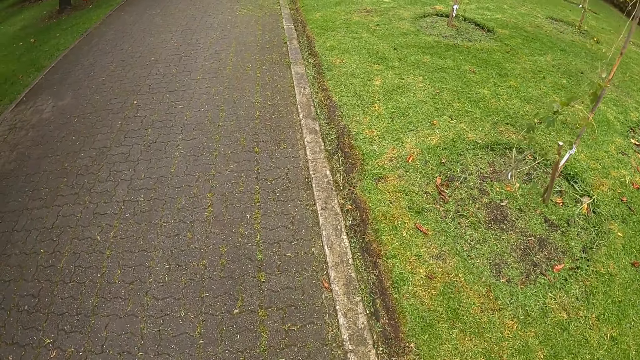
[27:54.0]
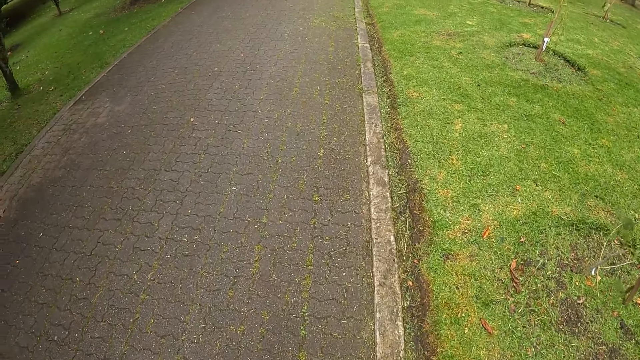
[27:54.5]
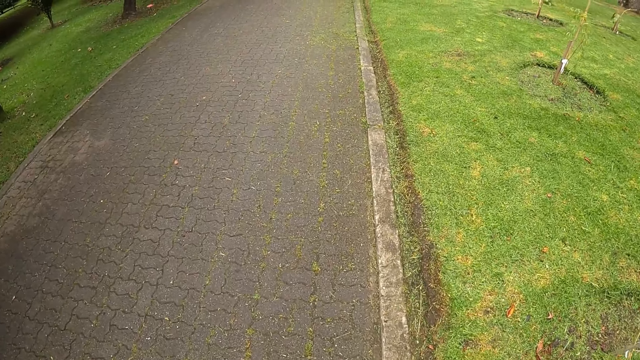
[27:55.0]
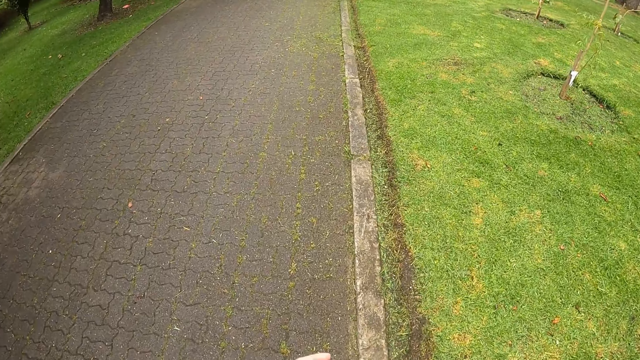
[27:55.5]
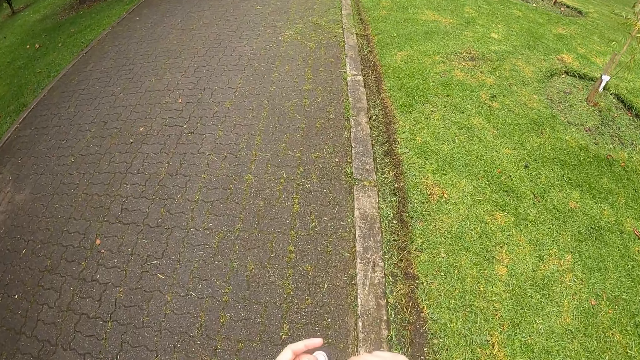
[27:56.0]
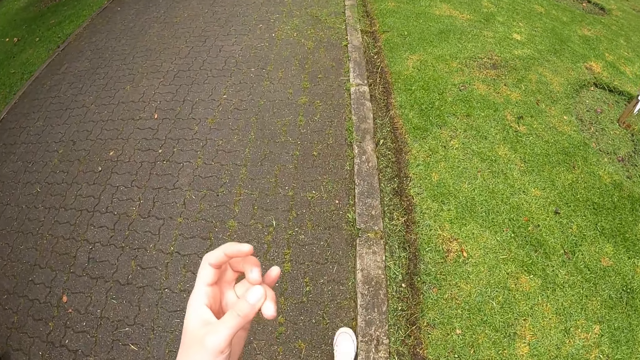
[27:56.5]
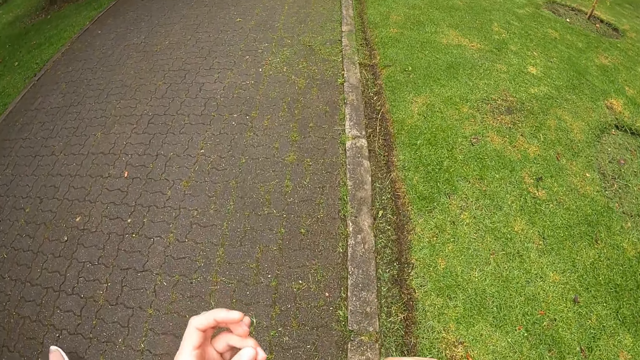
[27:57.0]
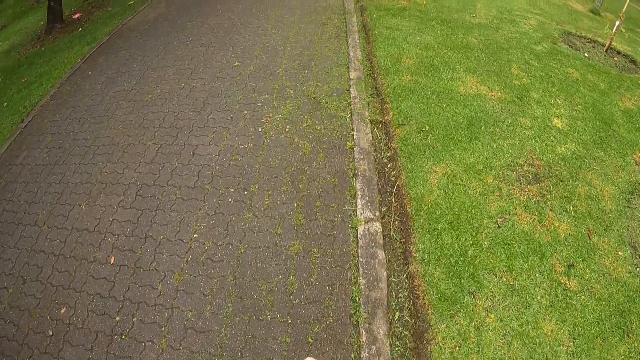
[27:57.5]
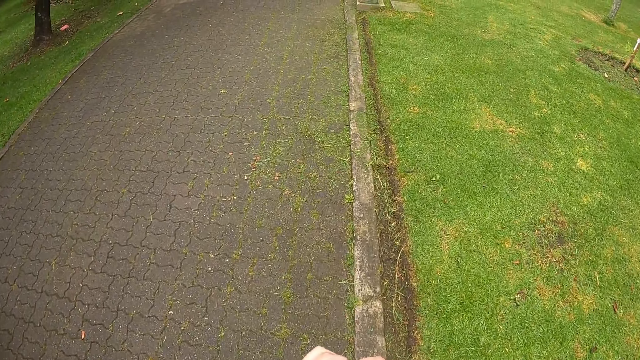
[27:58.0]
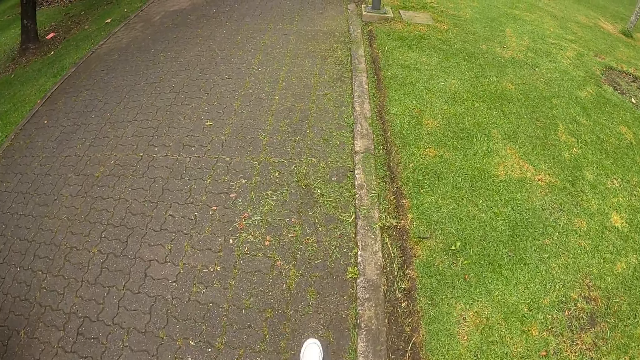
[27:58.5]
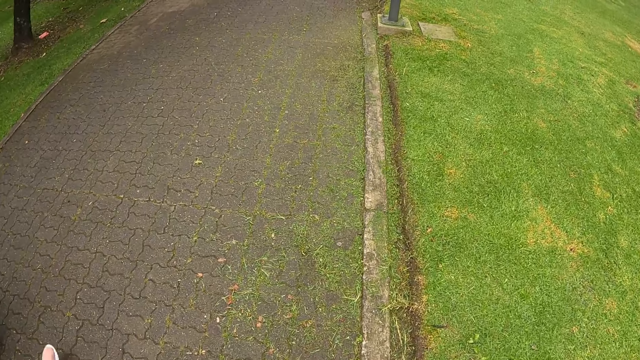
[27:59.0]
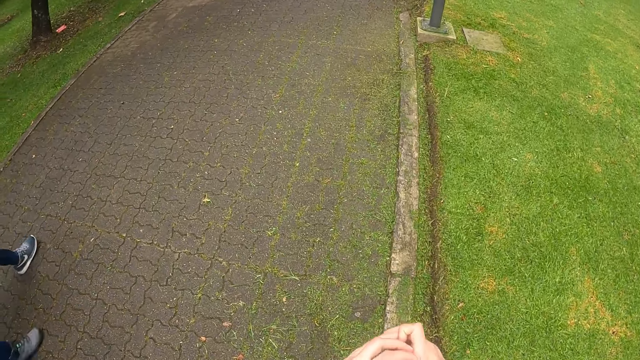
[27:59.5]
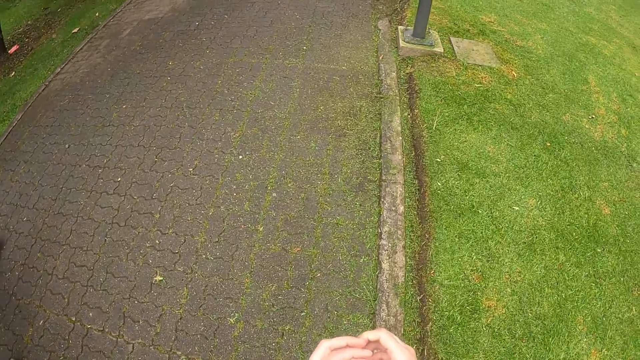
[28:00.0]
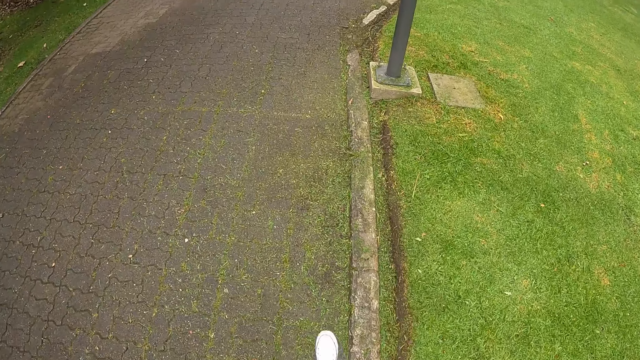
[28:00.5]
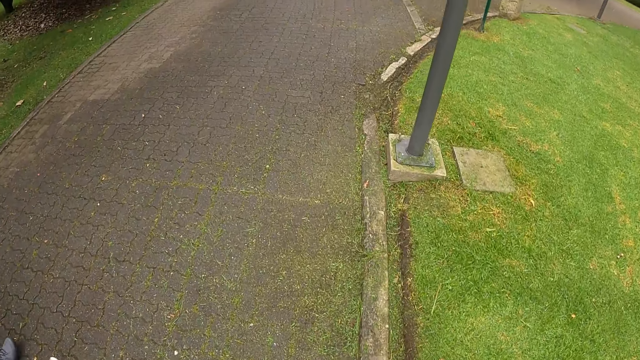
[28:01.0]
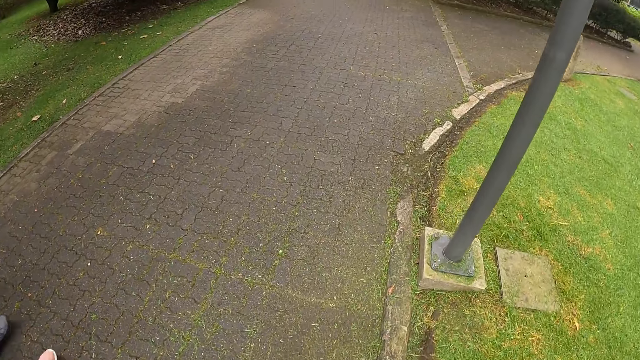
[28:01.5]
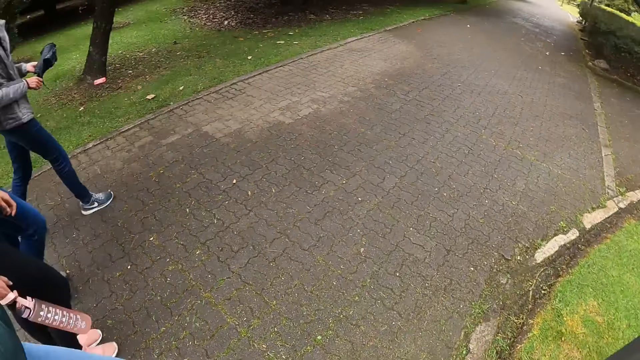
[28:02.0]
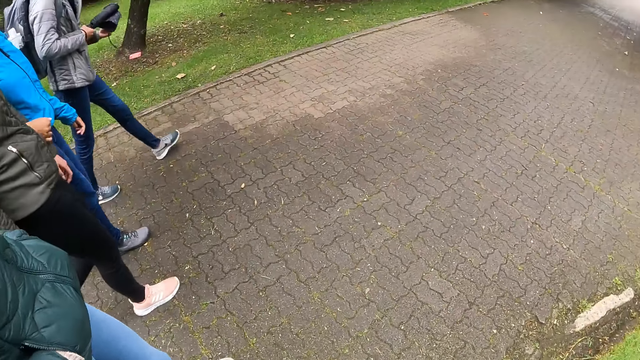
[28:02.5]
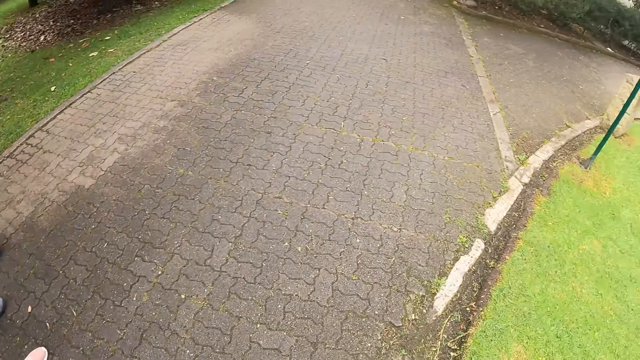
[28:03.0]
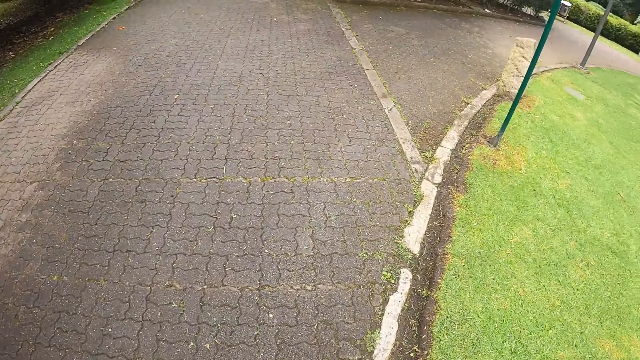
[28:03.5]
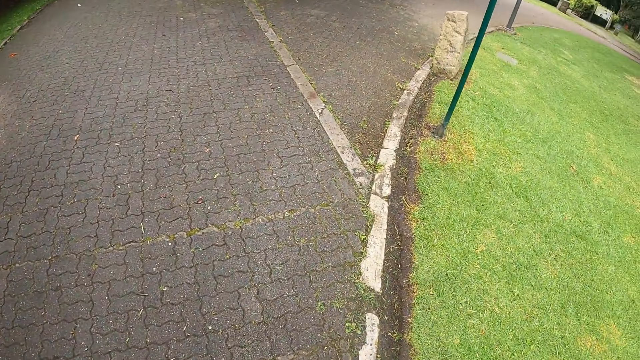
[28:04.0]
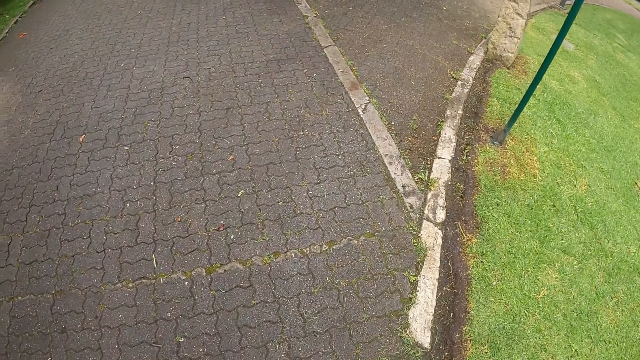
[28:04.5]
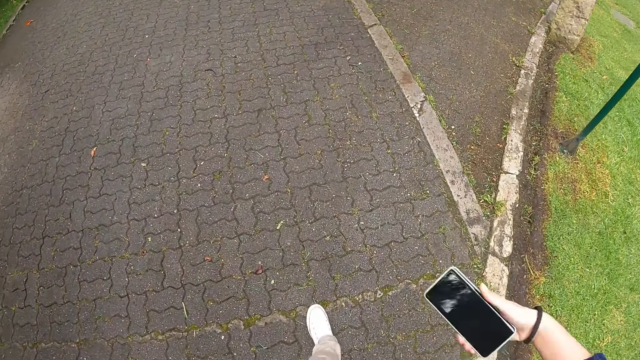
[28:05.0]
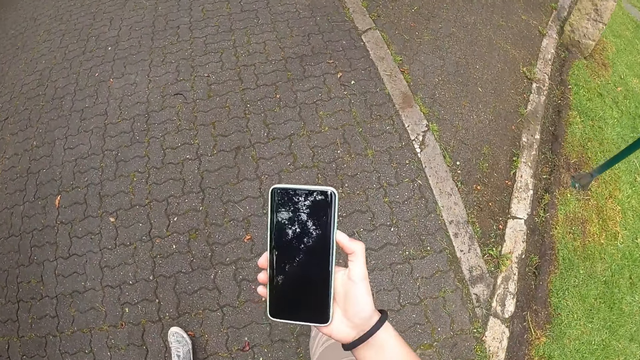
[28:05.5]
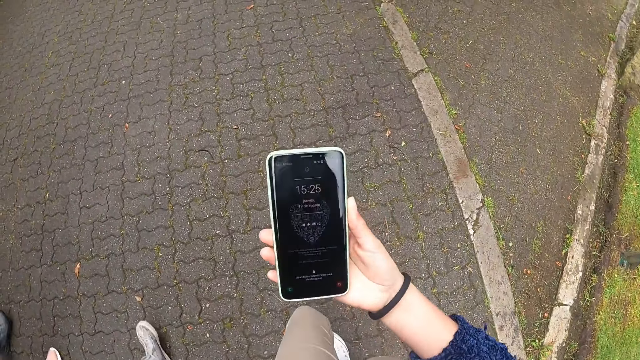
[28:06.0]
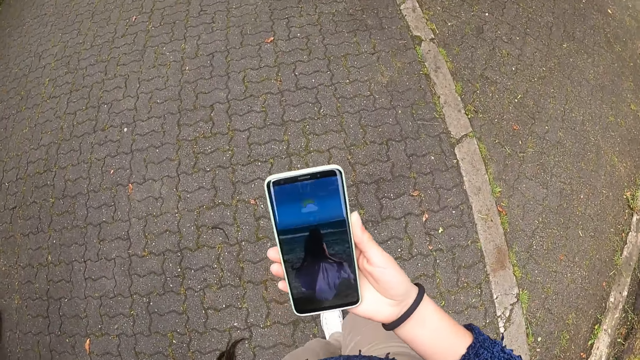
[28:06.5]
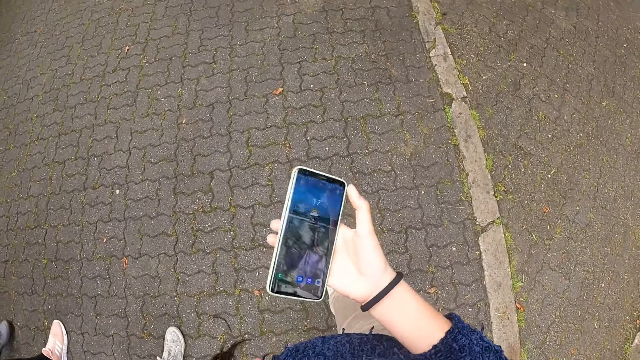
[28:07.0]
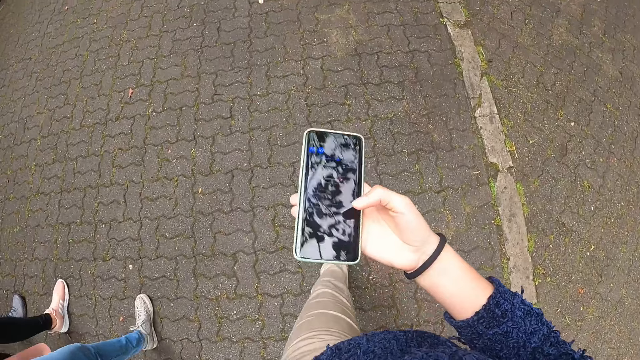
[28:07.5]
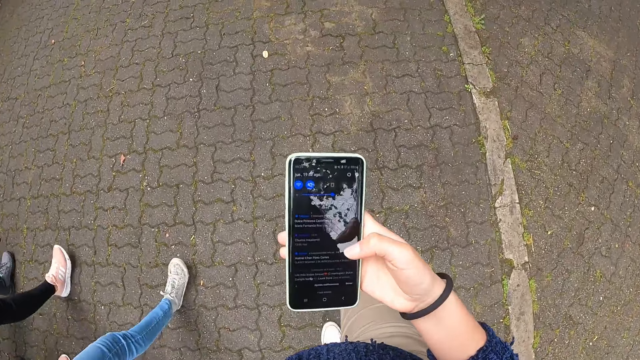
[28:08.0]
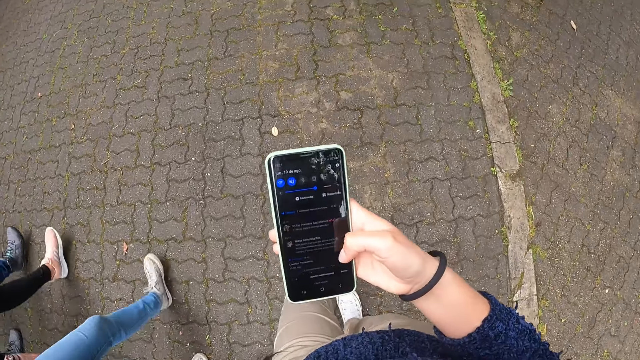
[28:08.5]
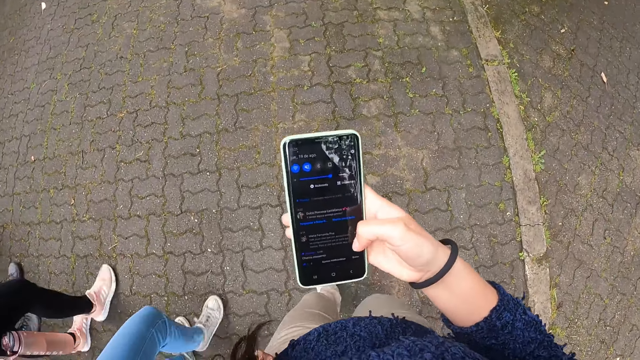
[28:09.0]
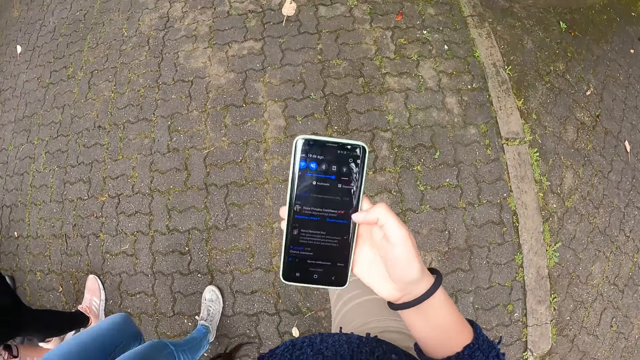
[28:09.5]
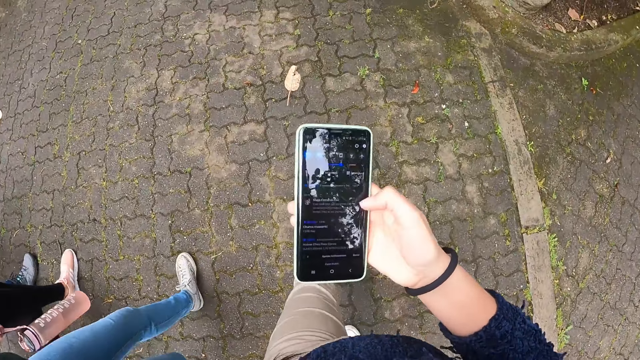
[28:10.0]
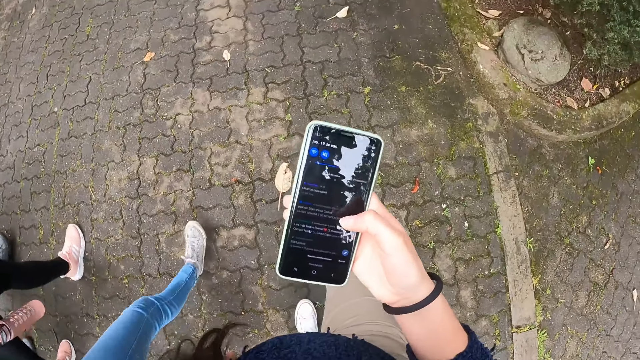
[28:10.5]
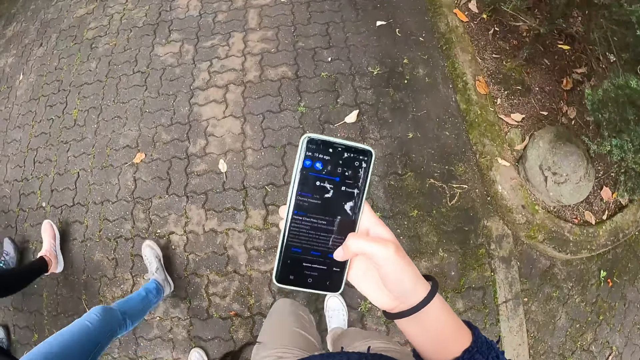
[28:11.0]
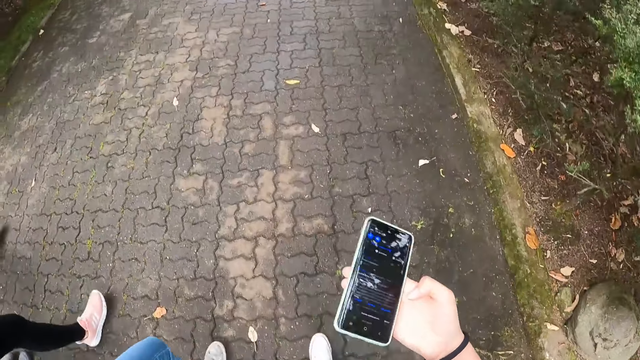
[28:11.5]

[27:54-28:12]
The camera wearer raises a hand. She walks on the streets. She brings out a phone from her pocket with her right hand. She presses the phone with her right hand.

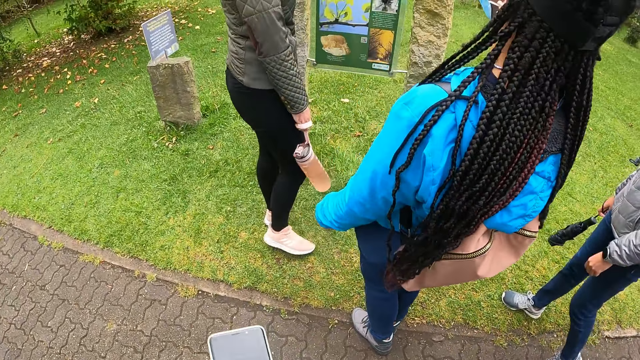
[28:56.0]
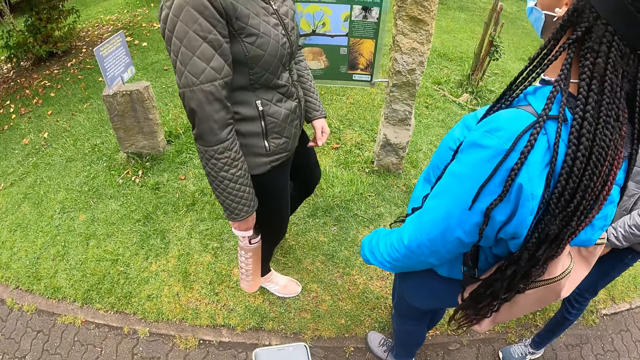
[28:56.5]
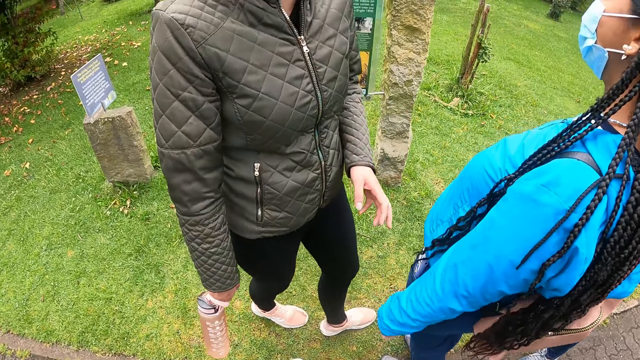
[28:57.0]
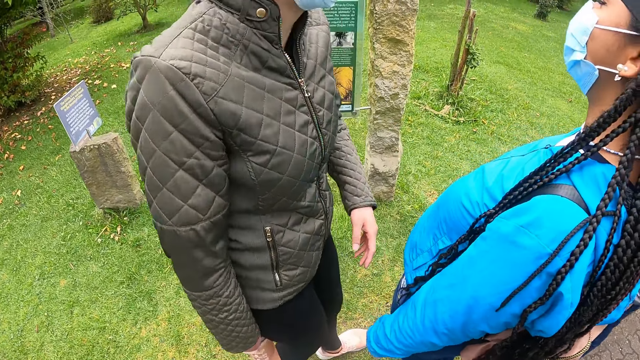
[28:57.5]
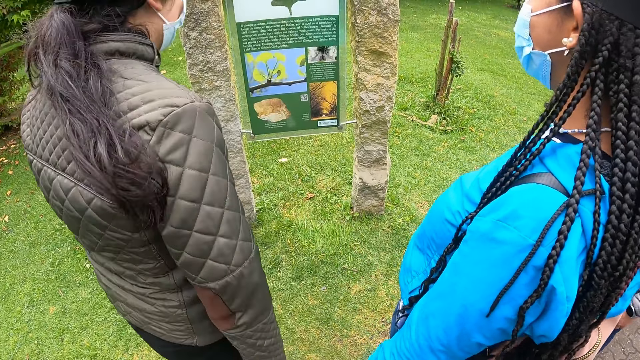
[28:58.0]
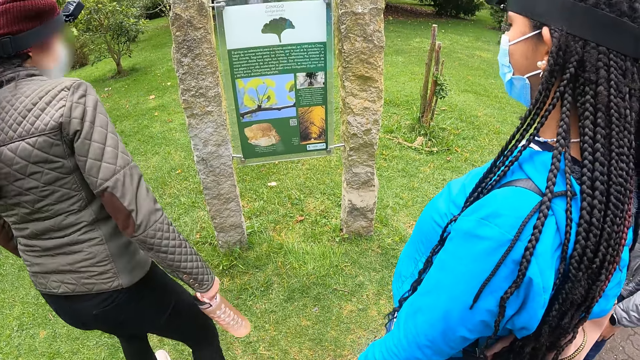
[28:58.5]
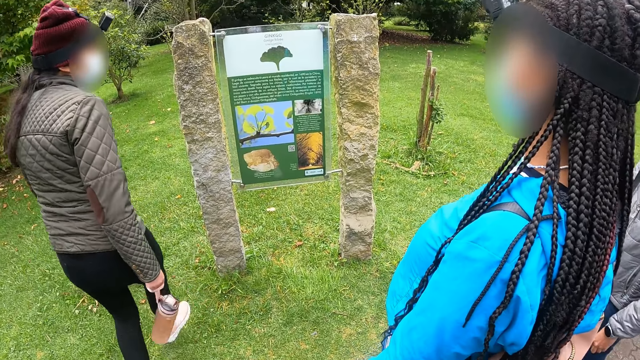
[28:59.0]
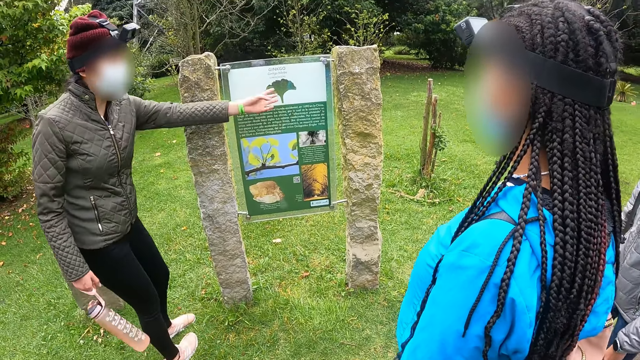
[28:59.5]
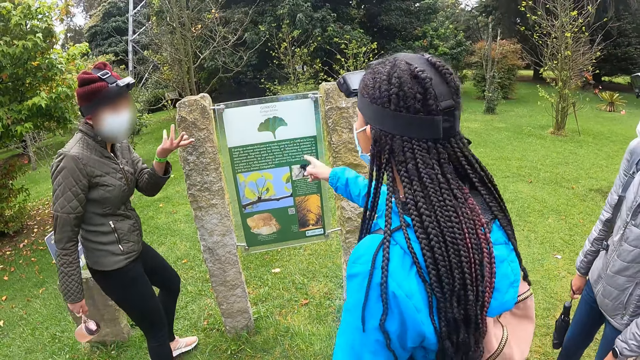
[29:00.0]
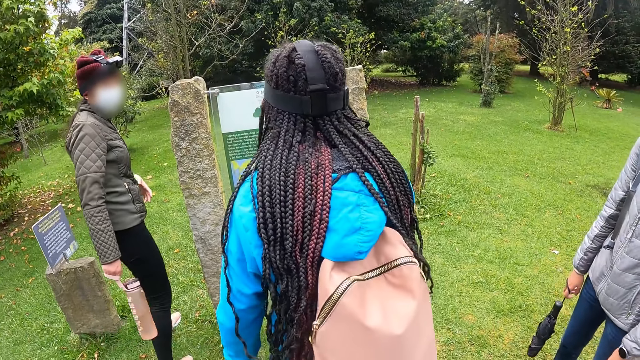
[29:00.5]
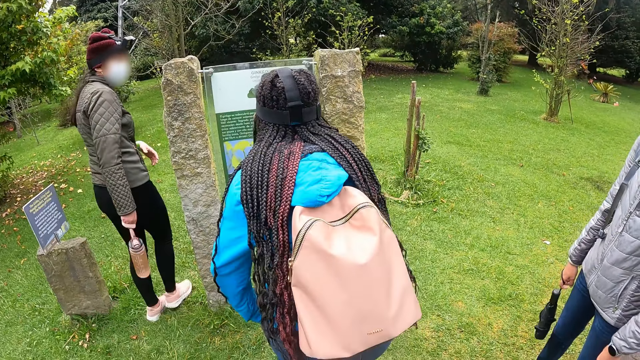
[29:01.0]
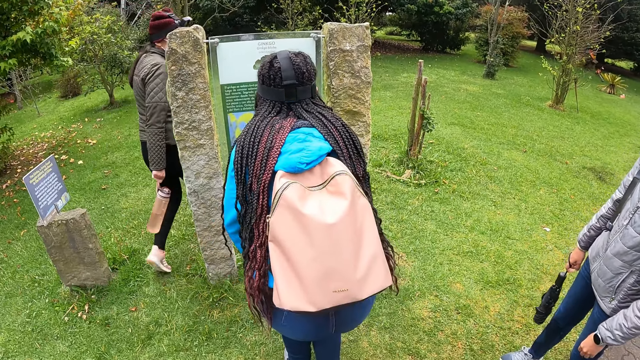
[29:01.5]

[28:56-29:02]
The camera wearer walks on the streets. They stand in front of a sign board with the group of people. A woman points to an image on the sign board. Another woman reads the content of the sign board.
